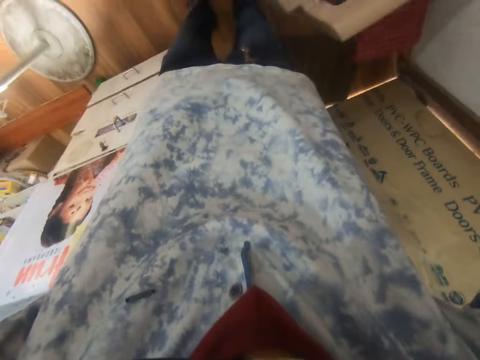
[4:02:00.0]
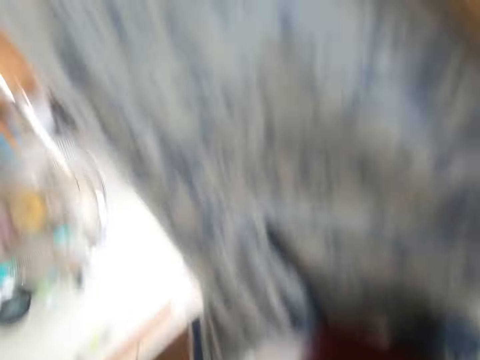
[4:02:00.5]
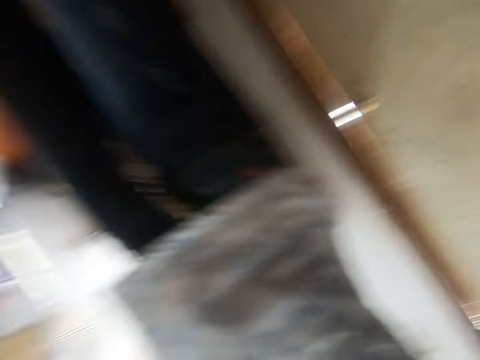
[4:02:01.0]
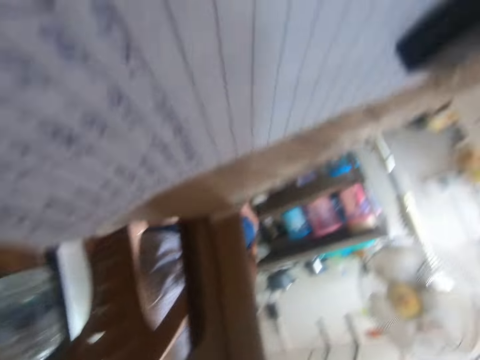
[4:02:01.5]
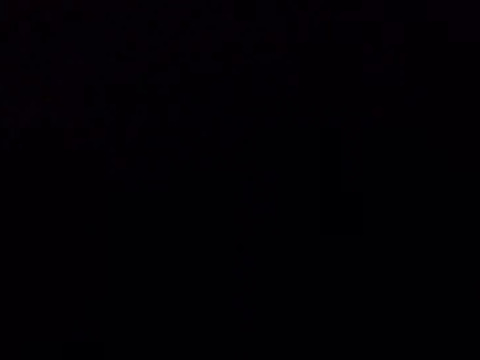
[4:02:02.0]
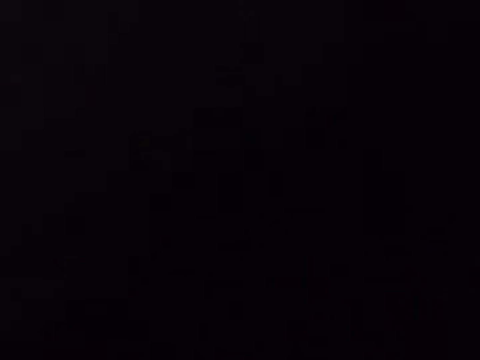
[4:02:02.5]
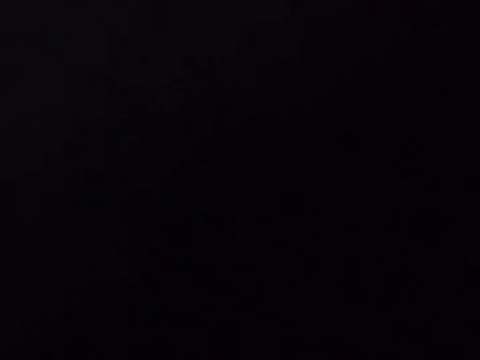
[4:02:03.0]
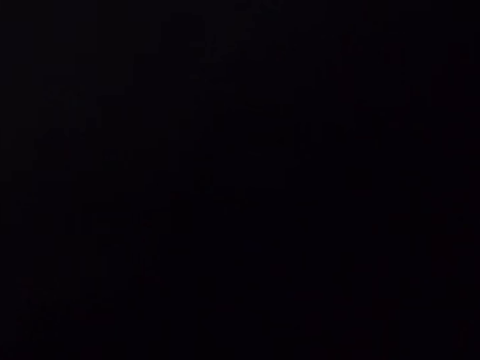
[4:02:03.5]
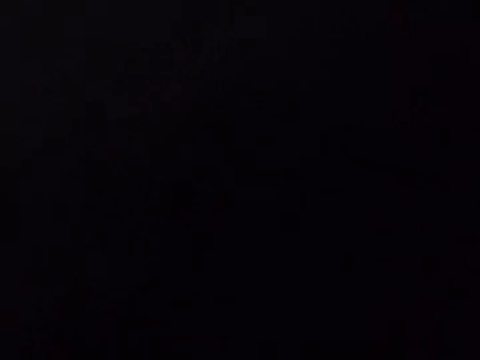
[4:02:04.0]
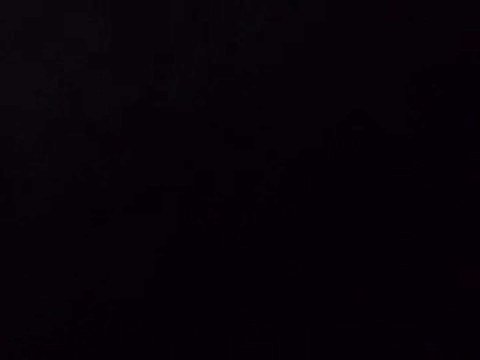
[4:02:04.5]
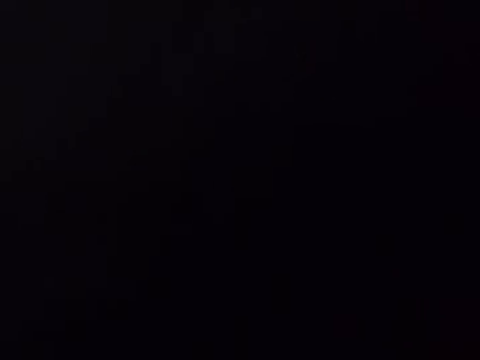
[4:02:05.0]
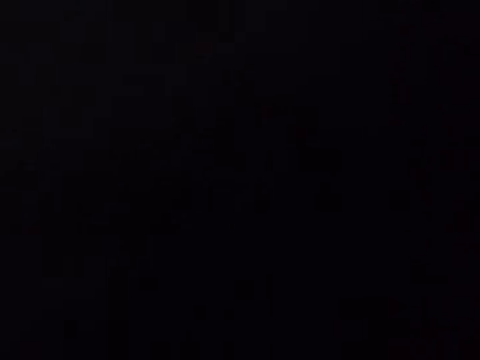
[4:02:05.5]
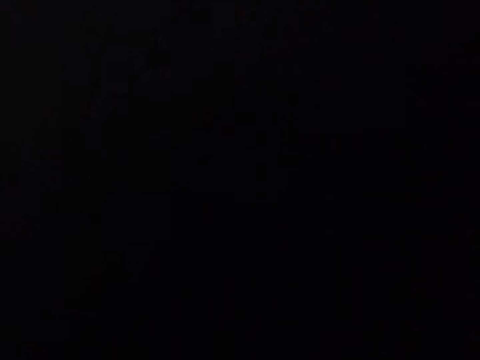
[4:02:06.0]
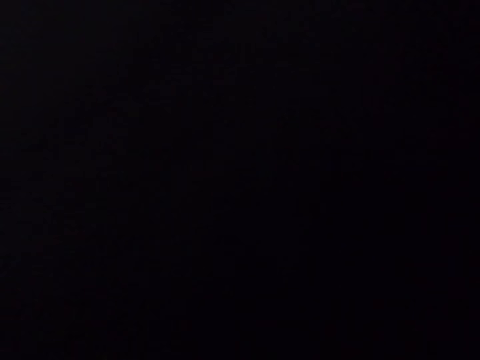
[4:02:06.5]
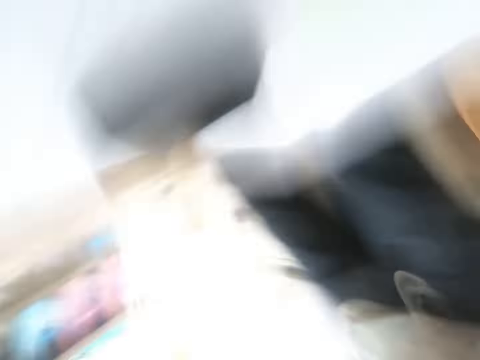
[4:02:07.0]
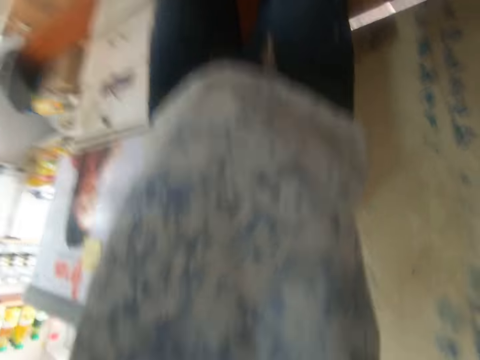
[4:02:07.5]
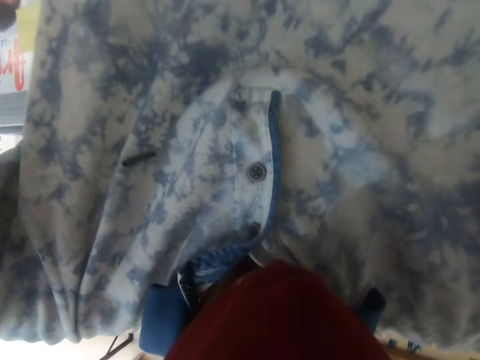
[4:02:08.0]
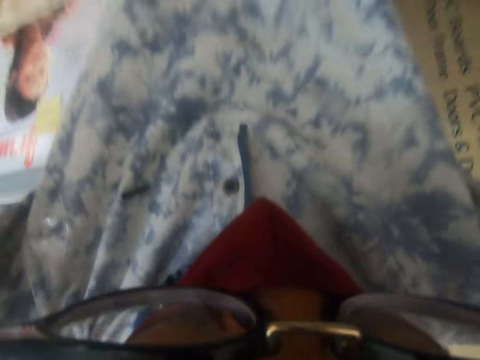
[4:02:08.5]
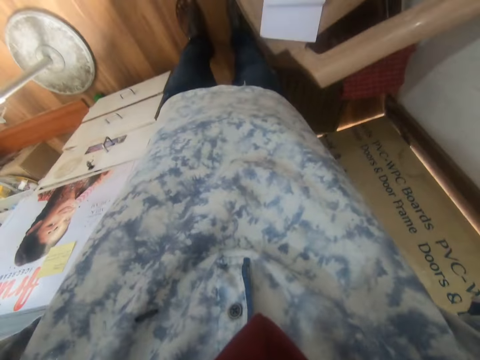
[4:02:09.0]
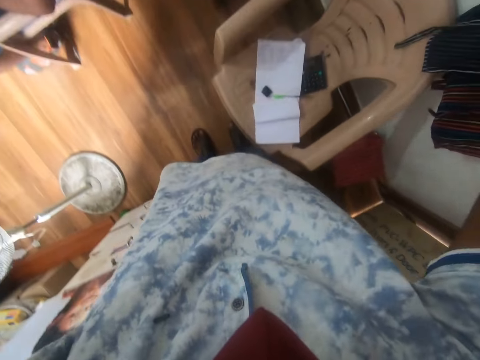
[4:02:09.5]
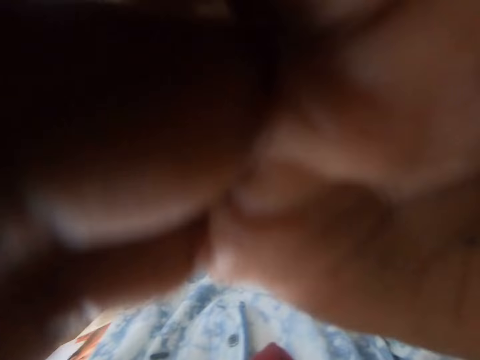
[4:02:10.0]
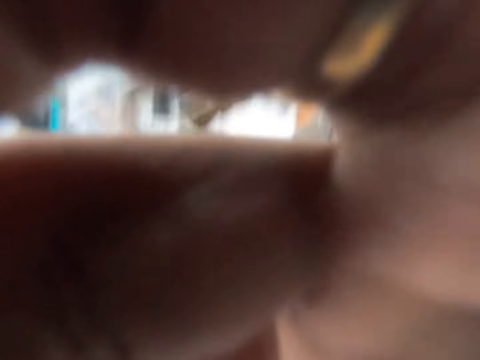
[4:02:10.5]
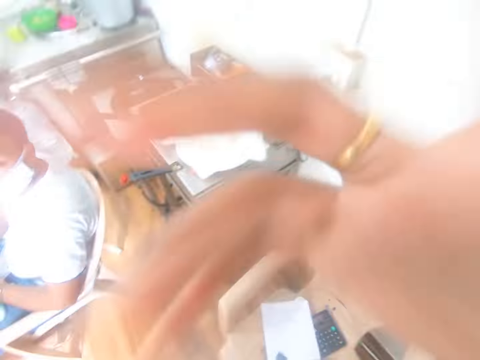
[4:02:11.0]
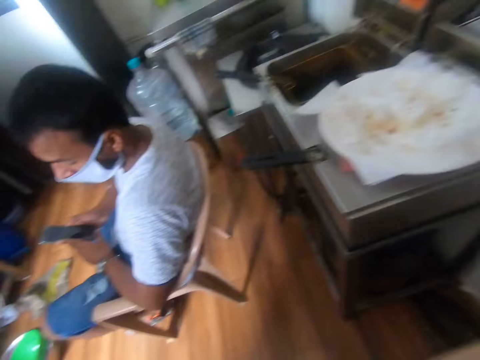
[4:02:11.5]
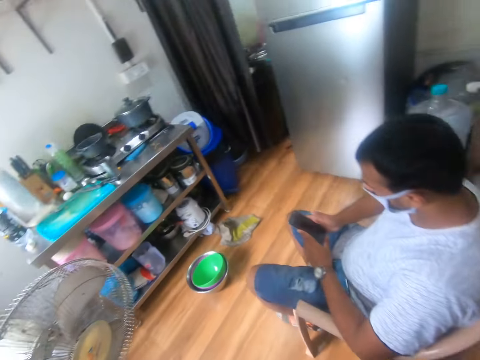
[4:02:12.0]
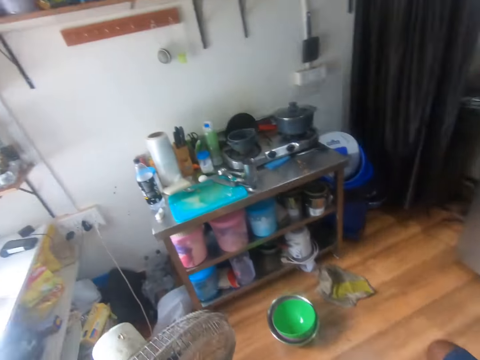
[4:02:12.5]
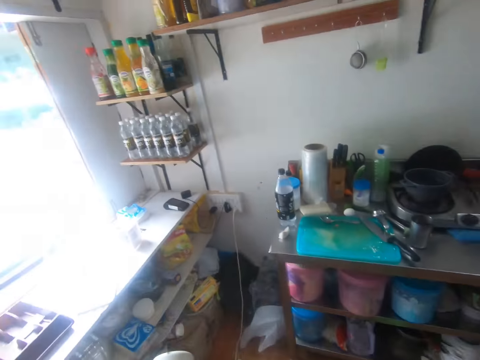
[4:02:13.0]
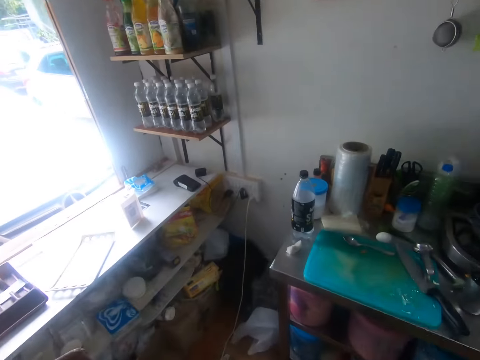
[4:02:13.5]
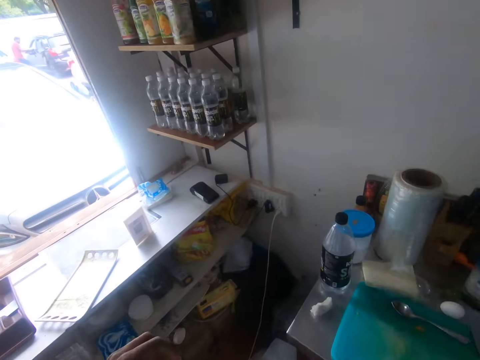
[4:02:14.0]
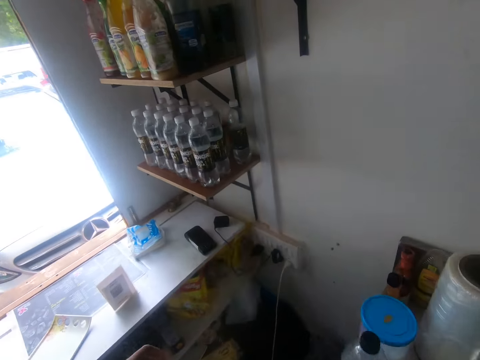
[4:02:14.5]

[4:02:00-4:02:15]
The camera wearer removes a camera from her head with both hands. She looks around. She holds the camera. She wears the camera on her head with both hands. She holds the camera again. She turns around. A man operates a phone in his hands. The camera wearer walks in the house.

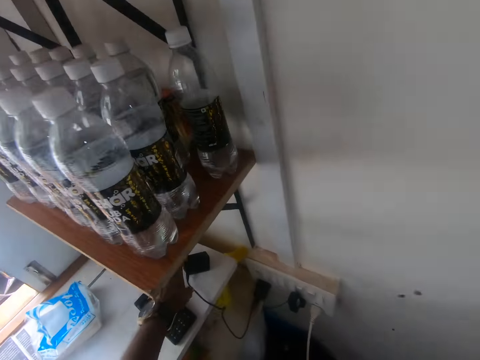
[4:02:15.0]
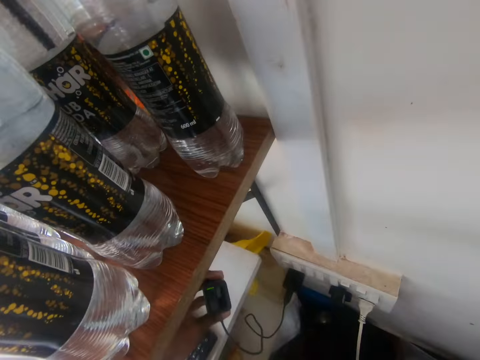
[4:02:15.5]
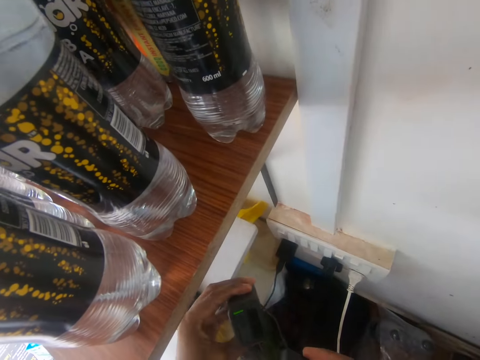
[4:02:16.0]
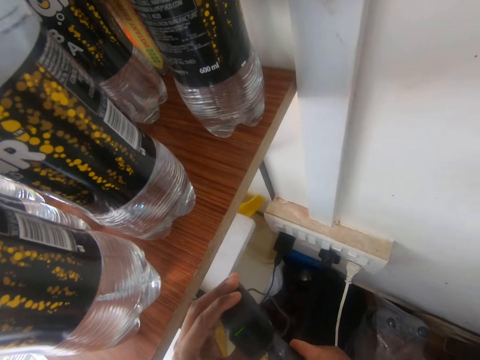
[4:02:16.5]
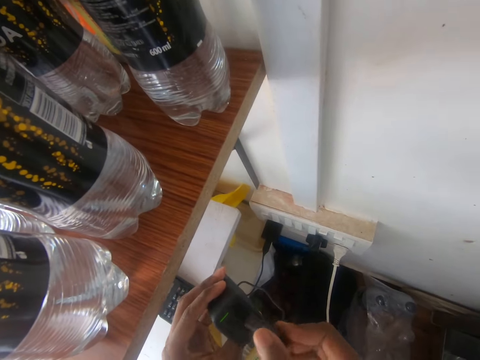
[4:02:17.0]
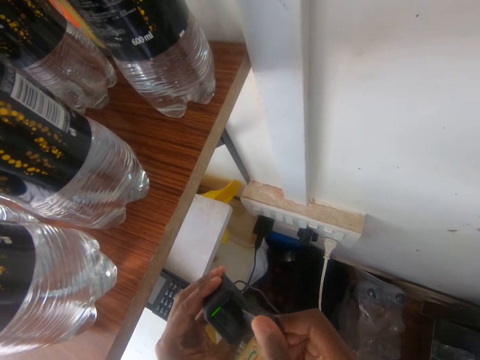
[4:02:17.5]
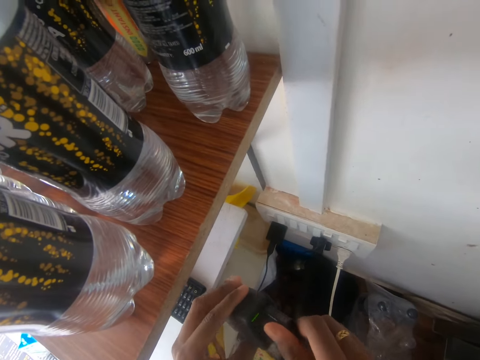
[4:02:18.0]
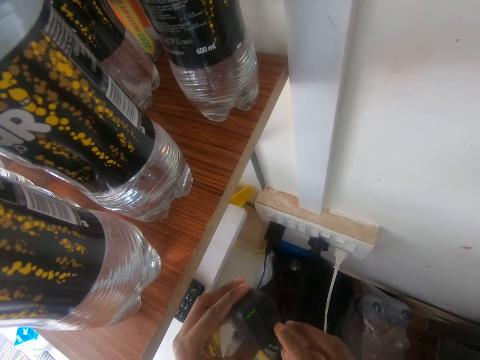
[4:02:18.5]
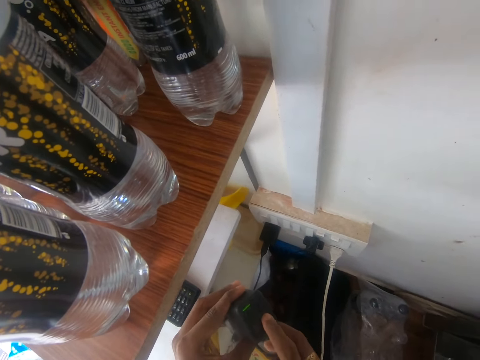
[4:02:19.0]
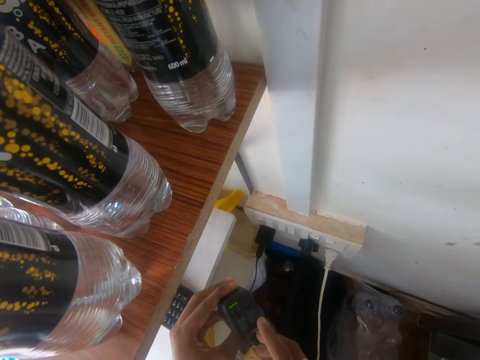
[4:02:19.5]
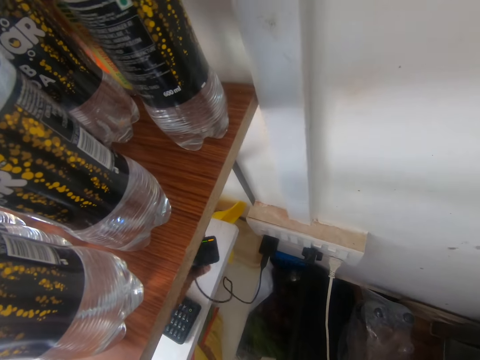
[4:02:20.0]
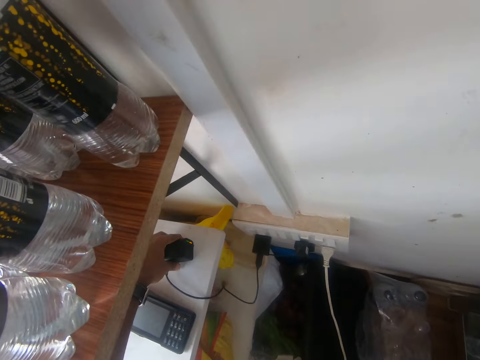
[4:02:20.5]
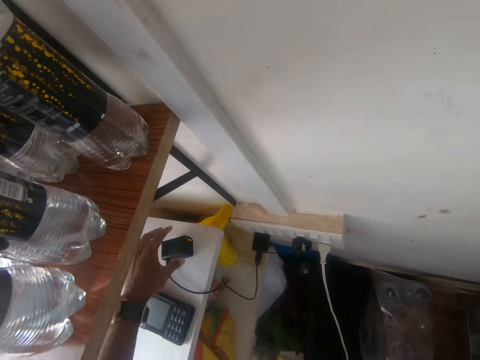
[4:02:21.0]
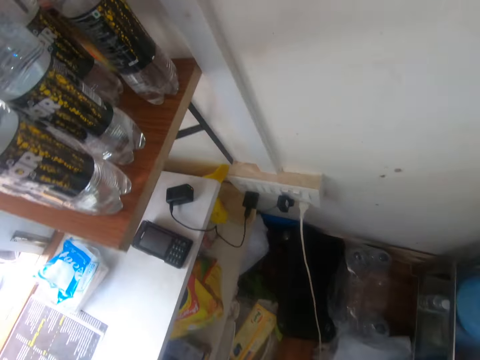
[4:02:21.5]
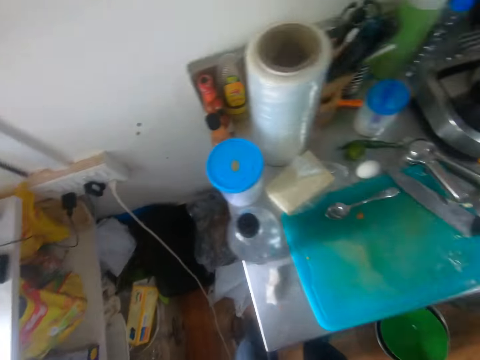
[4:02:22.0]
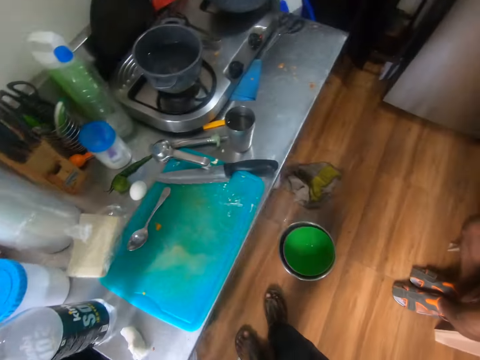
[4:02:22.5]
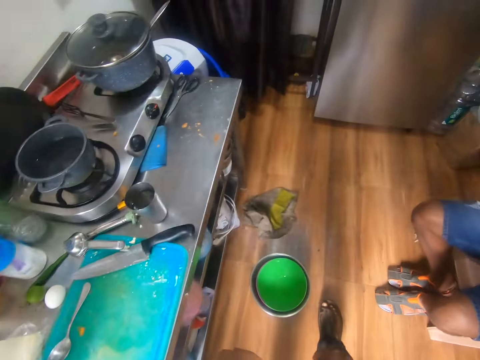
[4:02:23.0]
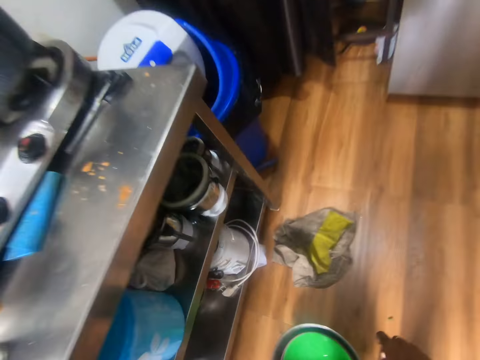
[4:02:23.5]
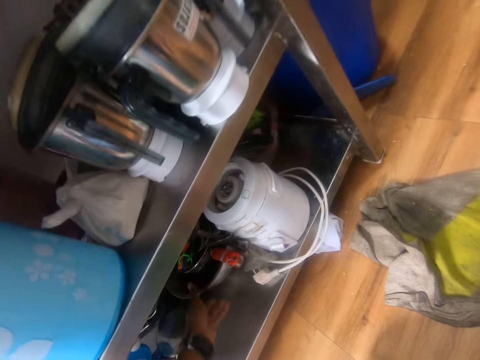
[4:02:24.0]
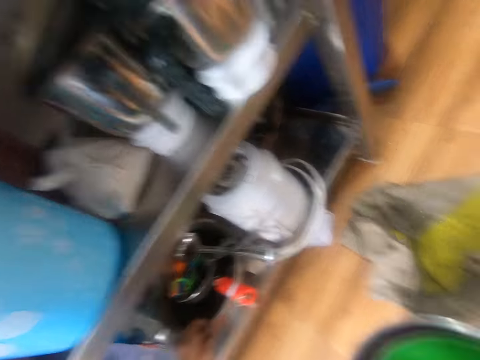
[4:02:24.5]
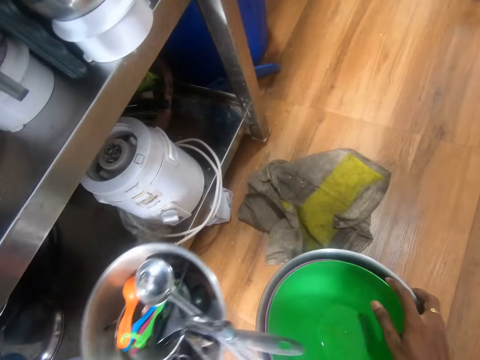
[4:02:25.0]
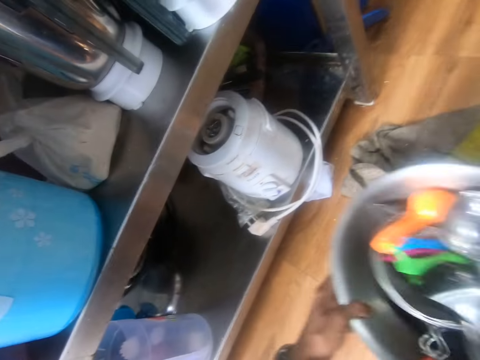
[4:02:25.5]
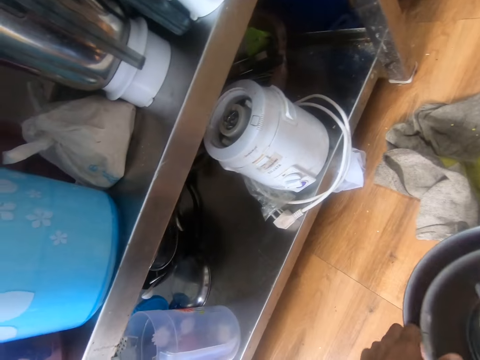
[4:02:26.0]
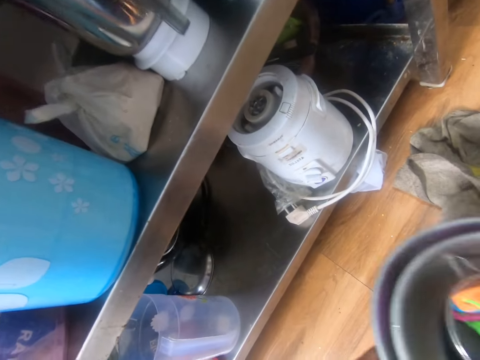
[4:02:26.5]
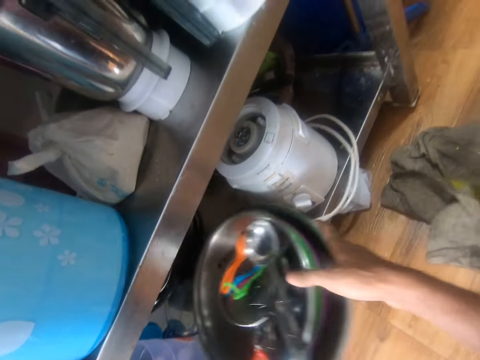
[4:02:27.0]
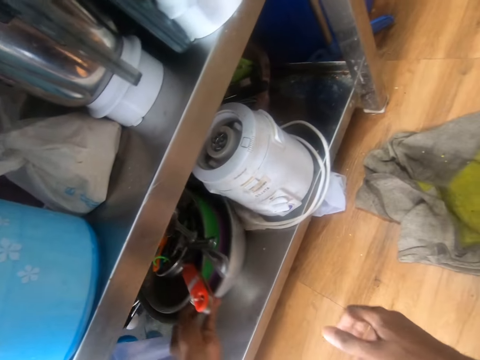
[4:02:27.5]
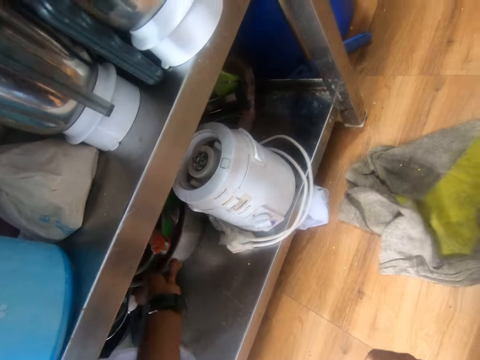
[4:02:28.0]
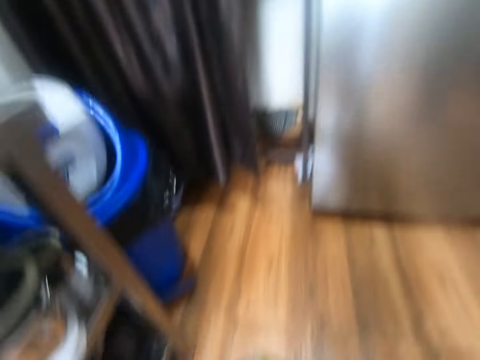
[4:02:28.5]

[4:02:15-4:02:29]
The camera wearer picks up an adapter or cable from a table with her left hand. She plugs the cable. She fixes a battery into the adapter with her right hand. She drops the adapter on the table with her left hand. She turns around. She picks up a stack of bowls from under the table with her left hand. She drops a bowl on the floor with her right hand. She holds the bowl on the floor with her right hand. She puts the bowl together with her left hand. She picks up the stack of bowls from the floor with her left hand. She places the stack of bowls under the table with her left hand.
